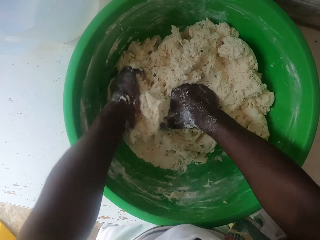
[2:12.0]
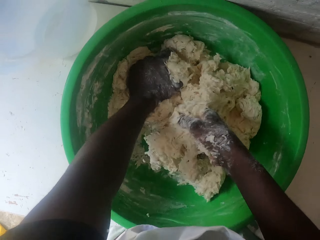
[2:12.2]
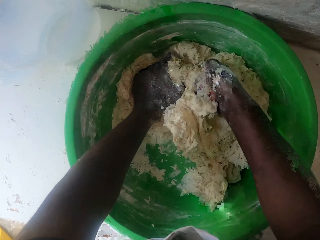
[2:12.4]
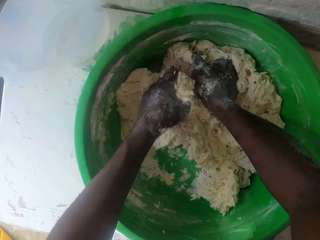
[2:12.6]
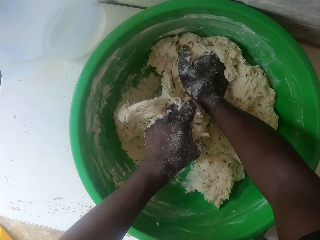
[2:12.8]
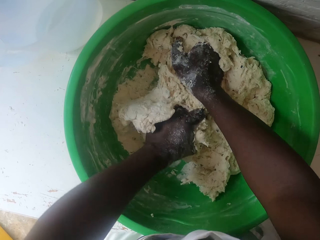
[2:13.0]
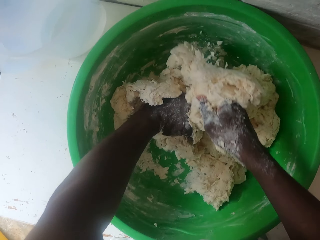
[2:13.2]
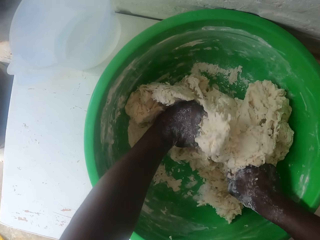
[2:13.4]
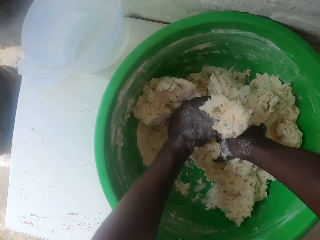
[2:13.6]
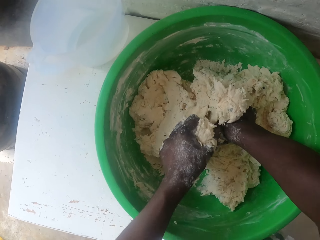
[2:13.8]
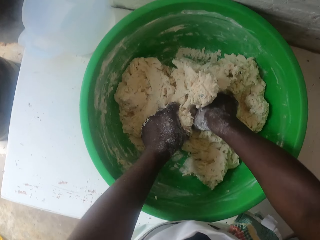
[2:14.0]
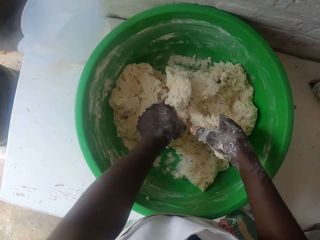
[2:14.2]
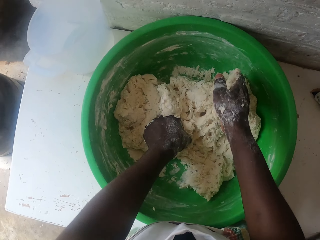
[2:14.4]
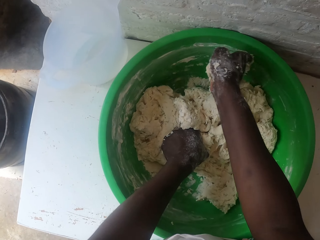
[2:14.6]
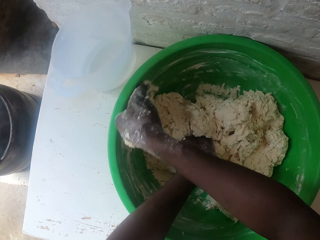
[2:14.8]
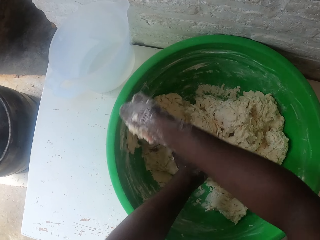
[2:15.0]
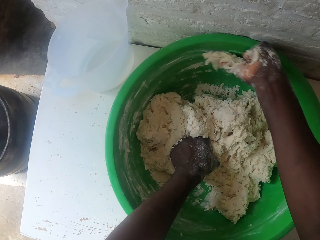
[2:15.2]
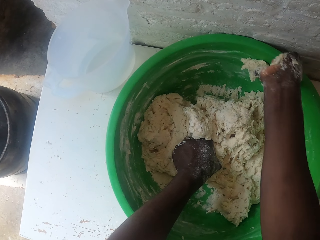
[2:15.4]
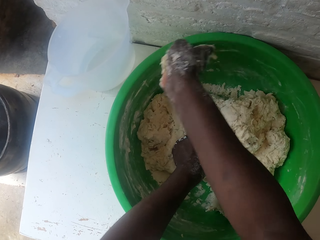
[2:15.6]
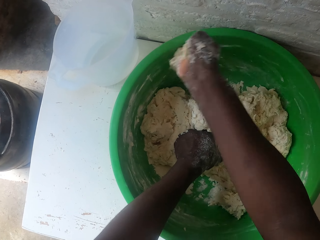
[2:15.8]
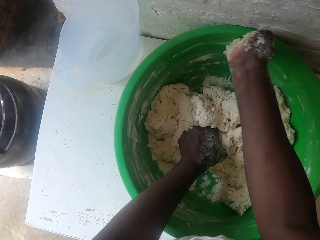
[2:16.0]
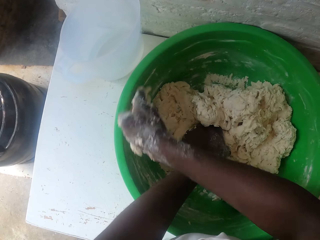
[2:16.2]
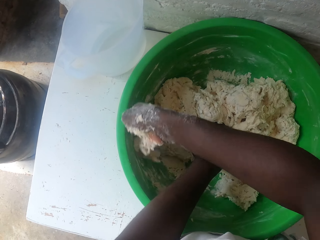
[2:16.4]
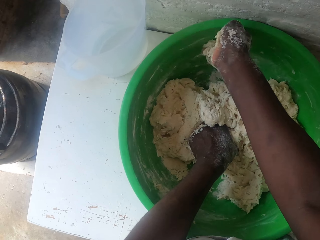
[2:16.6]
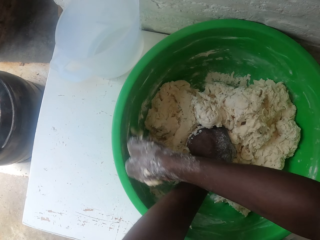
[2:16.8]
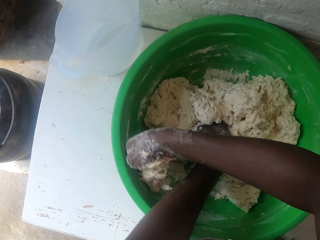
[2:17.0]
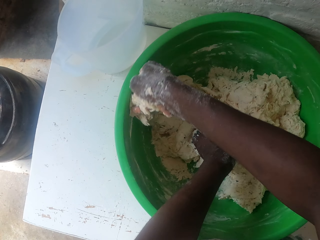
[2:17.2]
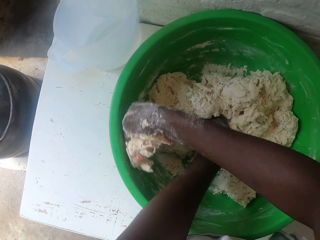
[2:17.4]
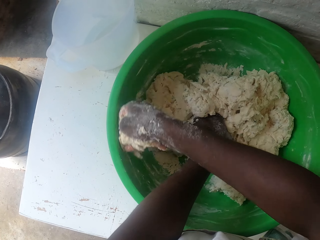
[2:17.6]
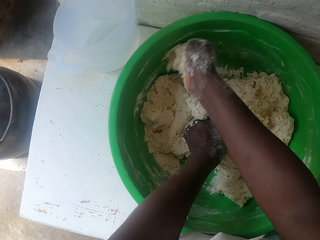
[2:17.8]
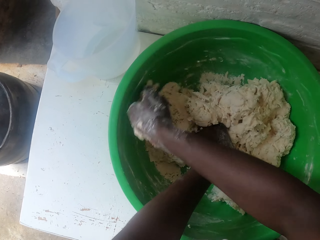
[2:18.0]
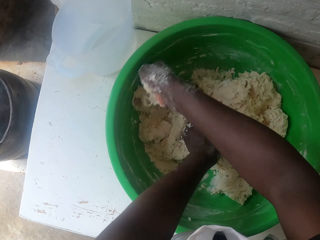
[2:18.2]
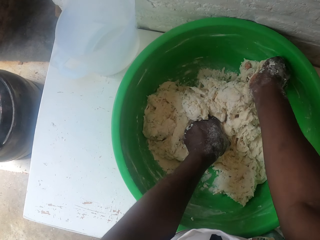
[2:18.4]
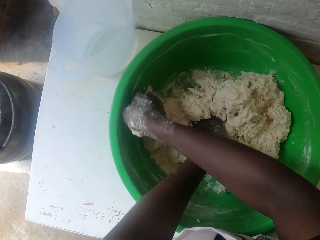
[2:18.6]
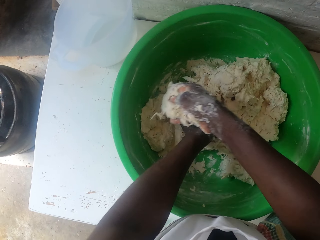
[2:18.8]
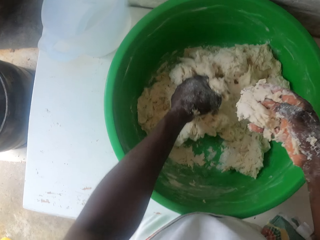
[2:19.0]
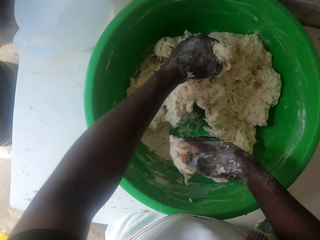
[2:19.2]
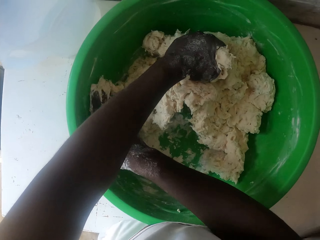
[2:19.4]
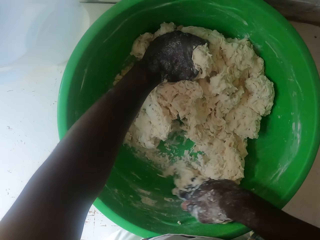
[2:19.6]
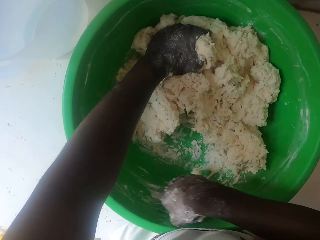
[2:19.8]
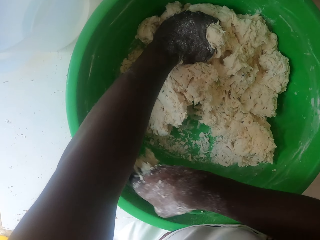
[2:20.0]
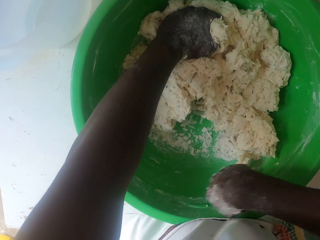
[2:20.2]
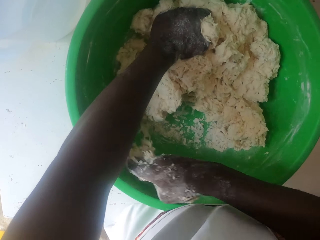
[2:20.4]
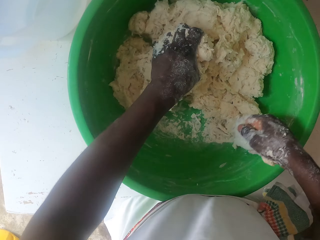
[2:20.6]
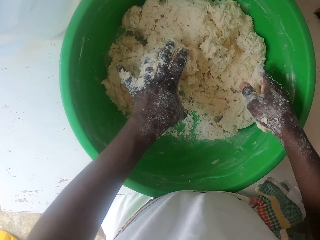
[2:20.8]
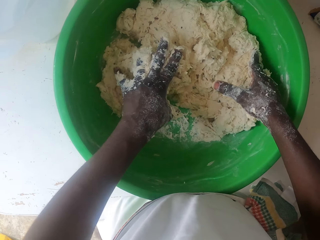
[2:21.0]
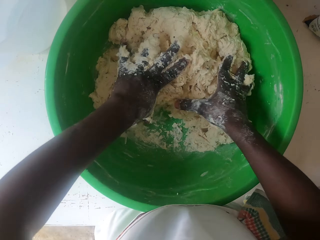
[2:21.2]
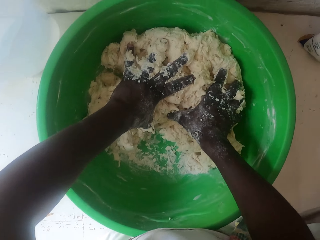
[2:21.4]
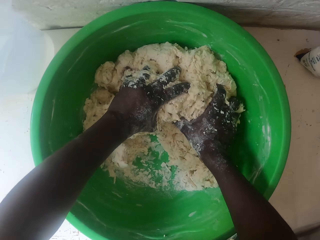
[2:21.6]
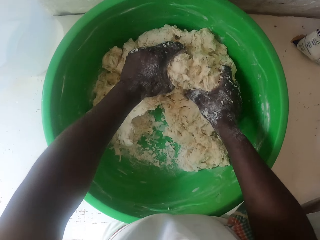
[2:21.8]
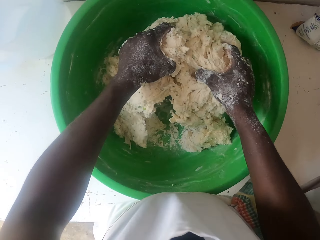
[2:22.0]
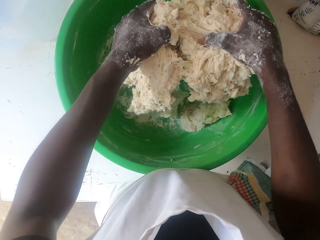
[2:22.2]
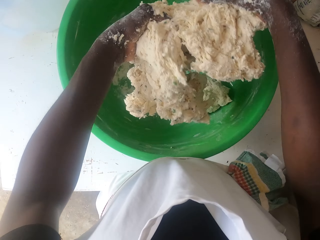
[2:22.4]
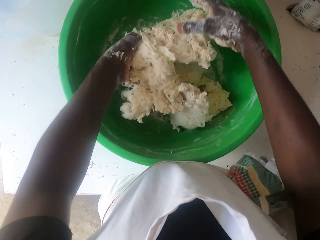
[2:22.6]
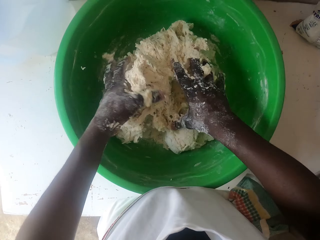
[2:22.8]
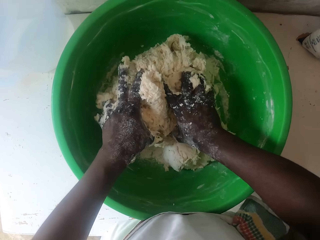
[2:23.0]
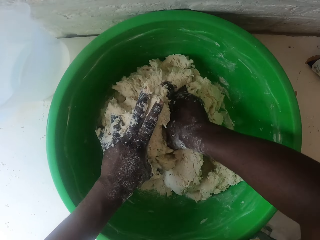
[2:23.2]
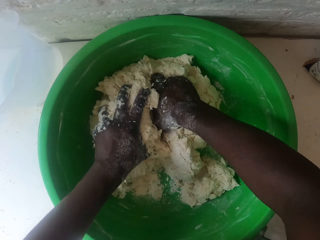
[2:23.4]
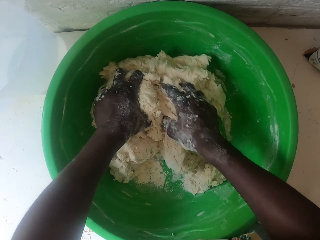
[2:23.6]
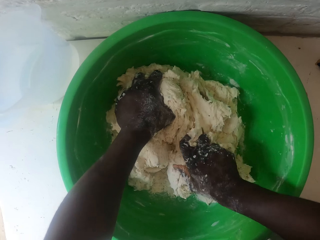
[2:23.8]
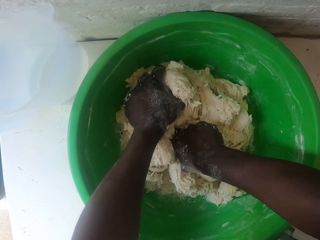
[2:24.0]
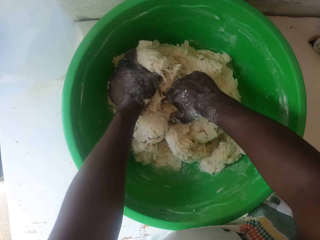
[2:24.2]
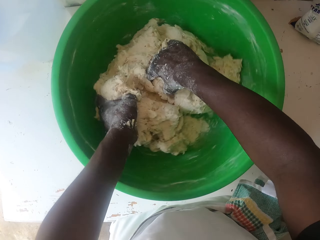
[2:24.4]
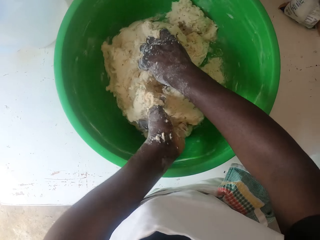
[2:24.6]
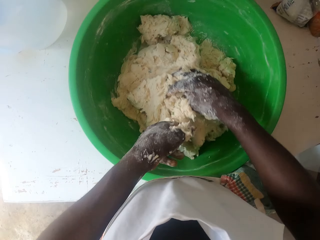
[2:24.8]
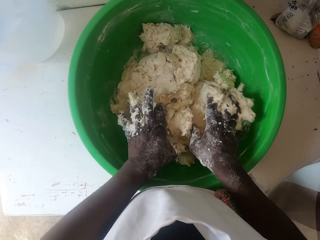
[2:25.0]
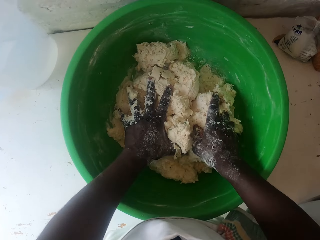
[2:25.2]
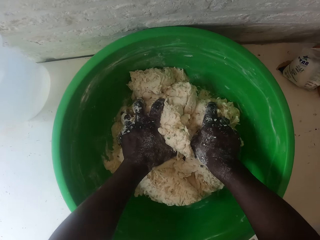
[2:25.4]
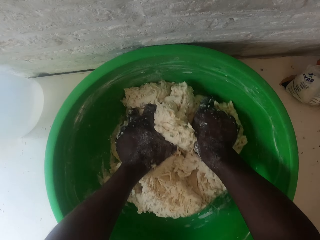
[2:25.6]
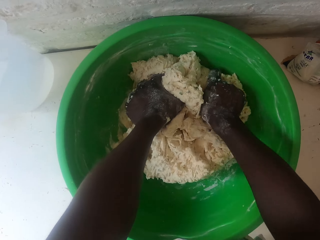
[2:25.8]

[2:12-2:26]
The camera wearer removes flour on the basin surface with the right hand. They rub the sides of the basin. They knead the dough with both hands.

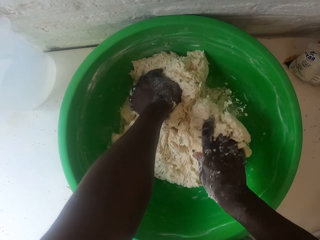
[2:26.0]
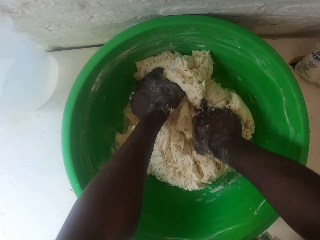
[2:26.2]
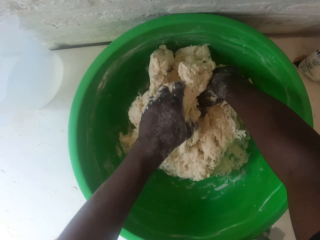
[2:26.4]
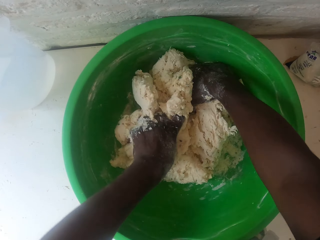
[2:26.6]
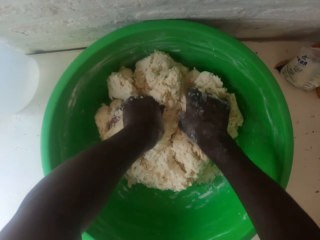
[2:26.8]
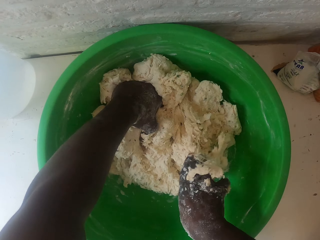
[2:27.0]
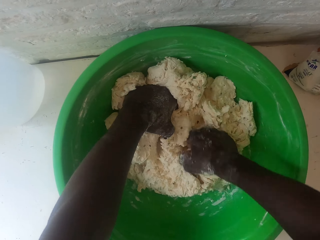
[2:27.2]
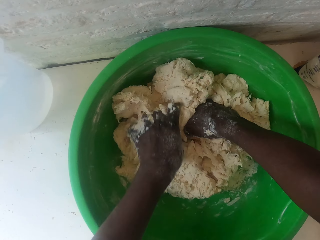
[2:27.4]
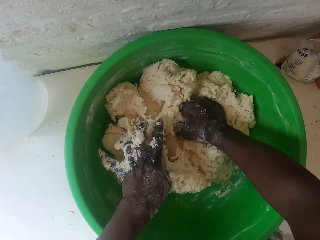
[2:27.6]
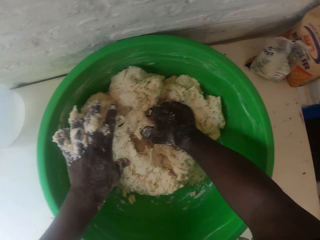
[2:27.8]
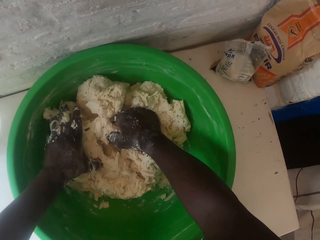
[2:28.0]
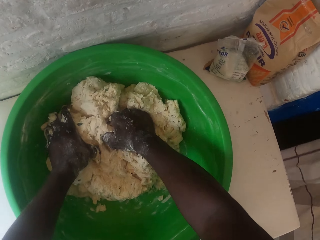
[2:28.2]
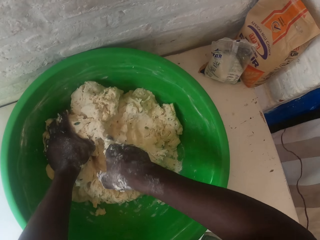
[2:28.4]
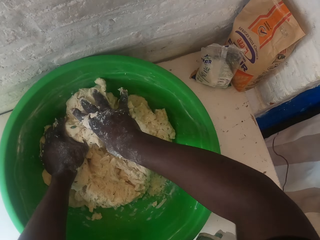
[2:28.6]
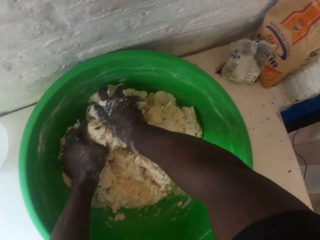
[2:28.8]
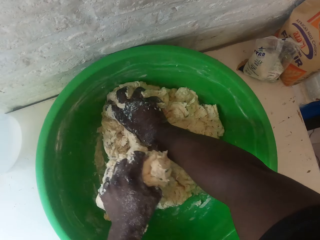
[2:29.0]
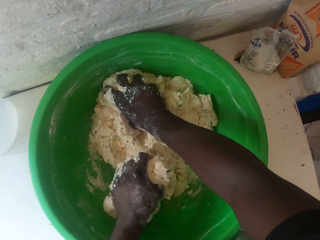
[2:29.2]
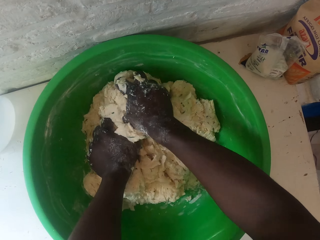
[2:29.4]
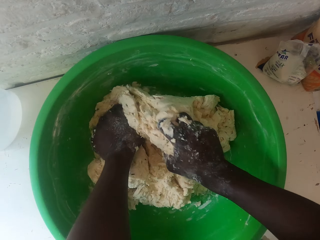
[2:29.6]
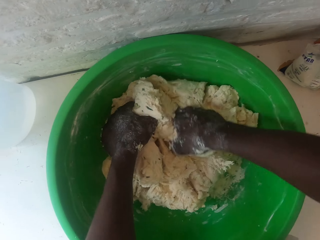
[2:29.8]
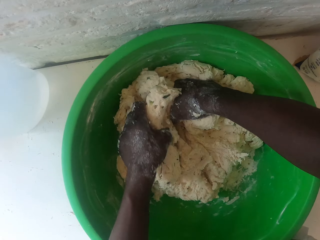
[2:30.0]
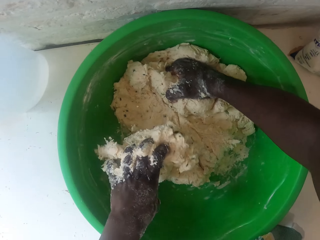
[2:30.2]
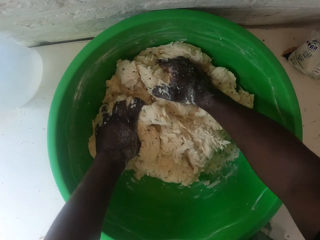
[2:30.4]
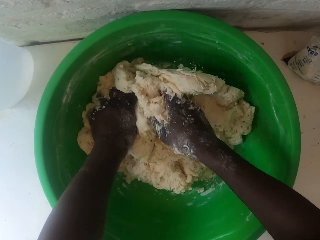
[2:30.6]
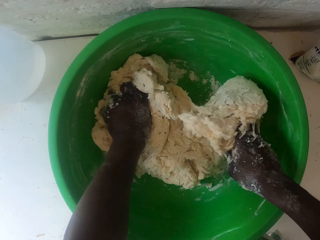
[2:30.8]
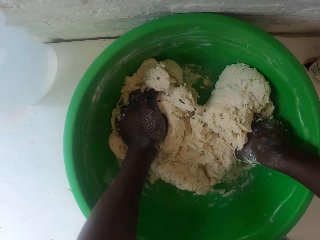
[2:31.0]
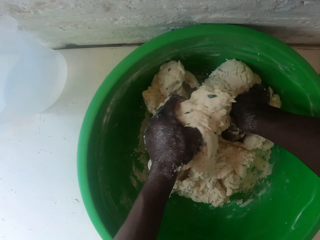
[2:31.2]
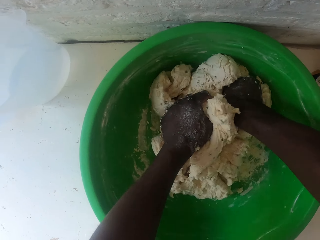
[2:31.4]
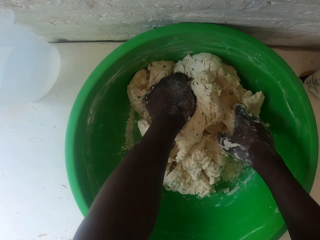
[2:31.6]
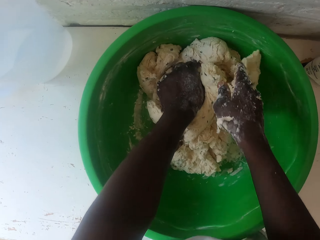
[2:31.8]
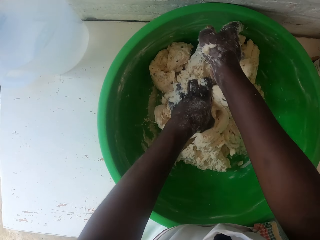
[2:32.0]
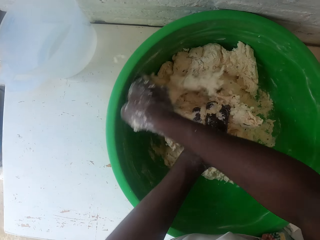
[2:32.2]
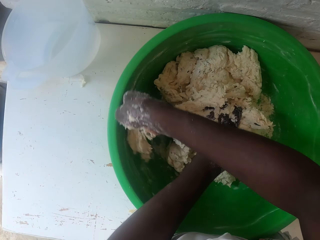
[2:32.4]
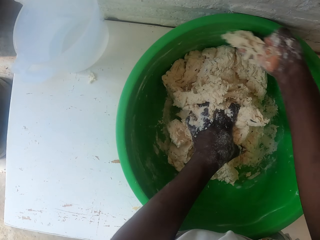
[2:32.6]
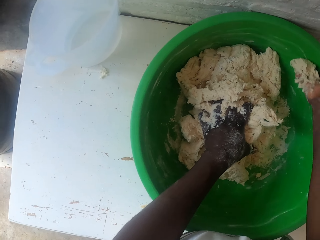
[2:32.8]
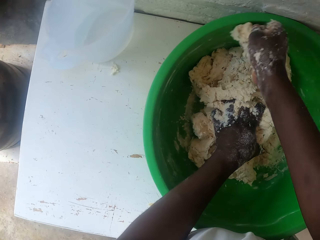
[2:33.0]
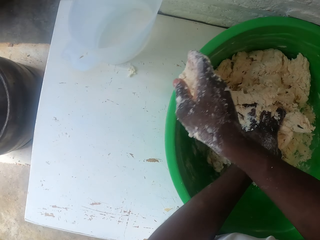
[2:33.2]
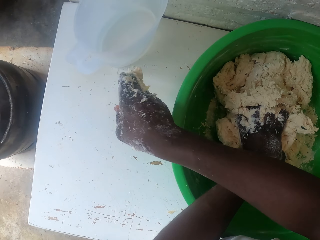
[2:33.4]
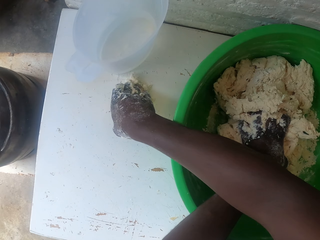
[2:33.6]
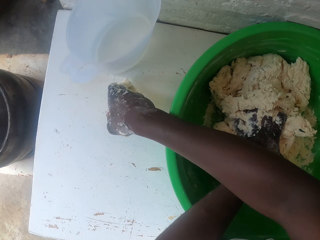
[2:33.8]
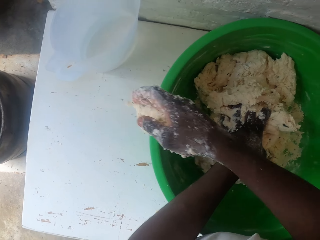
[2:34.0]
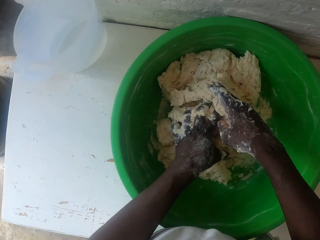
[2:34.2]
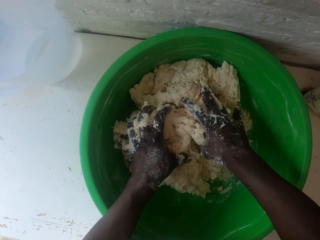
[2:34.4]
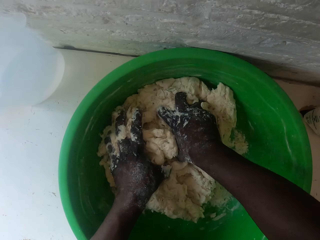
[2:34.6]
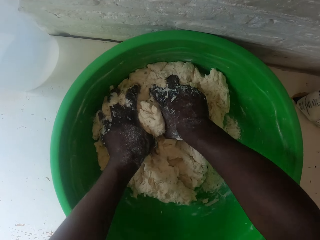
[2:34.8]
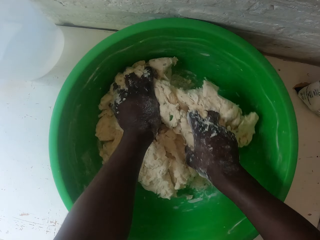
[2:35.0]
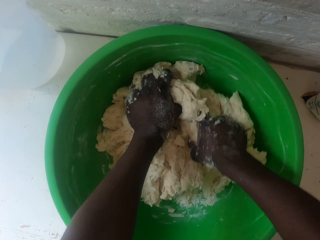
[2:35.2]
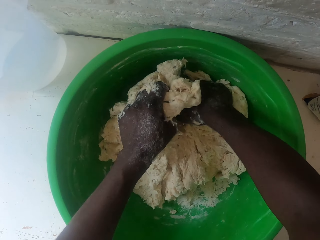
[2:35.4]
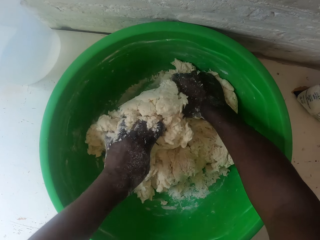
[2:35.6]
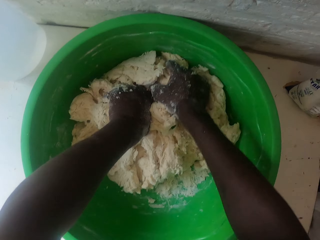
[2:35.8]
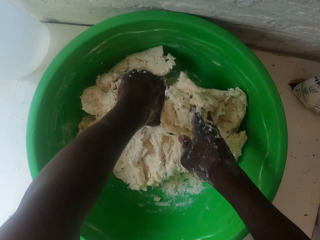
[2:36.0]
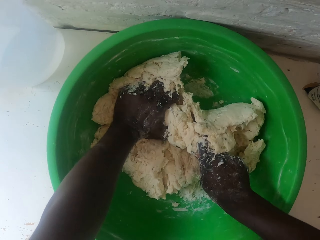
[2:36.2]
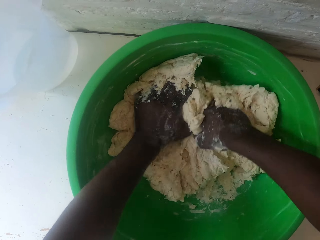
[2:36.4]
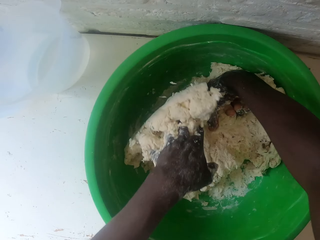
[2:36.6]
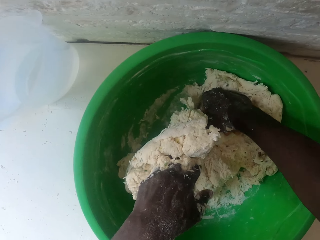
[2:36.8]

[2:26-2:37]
The camera wearer removes flour on the basin surface with the right hand. They grab the dough on the table and knead the dough with both hands.
